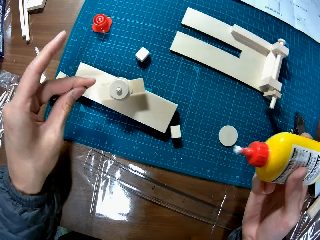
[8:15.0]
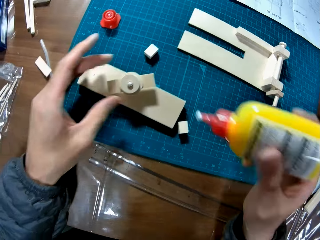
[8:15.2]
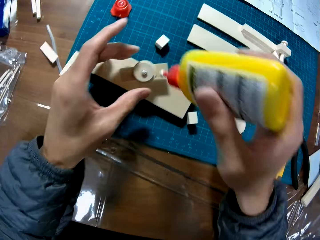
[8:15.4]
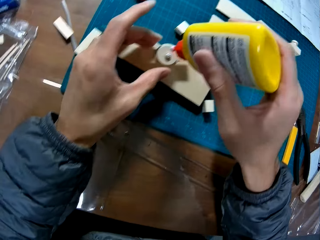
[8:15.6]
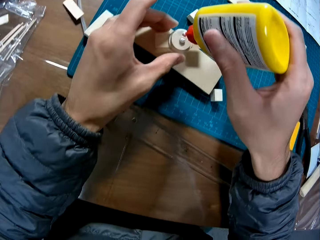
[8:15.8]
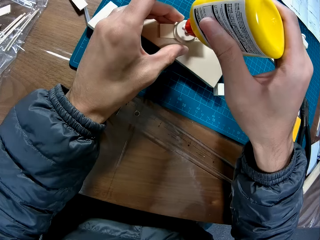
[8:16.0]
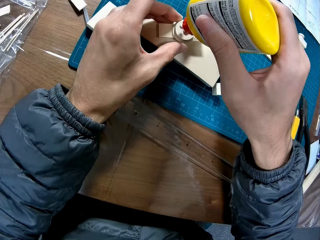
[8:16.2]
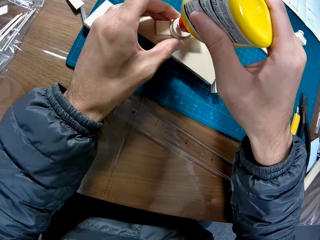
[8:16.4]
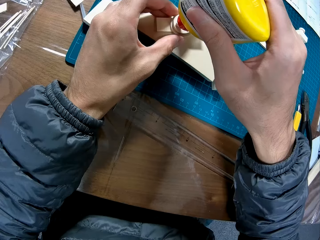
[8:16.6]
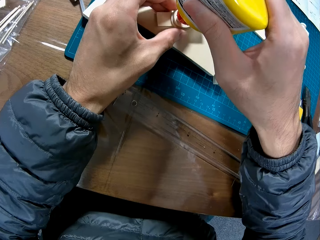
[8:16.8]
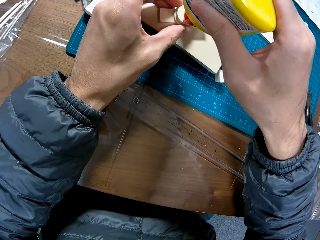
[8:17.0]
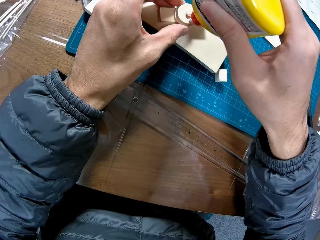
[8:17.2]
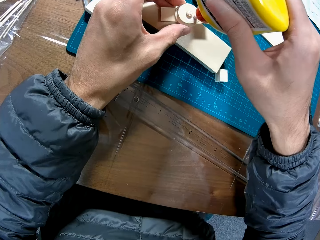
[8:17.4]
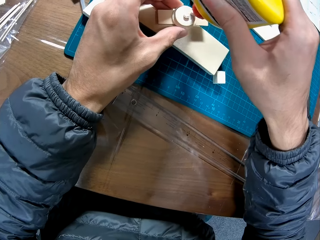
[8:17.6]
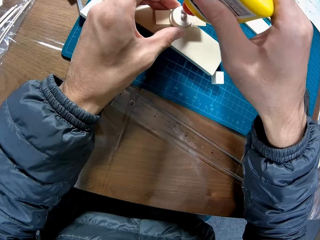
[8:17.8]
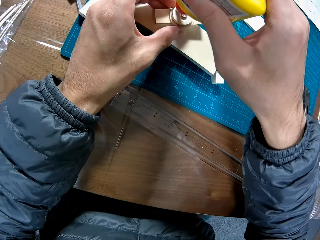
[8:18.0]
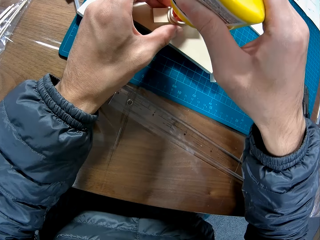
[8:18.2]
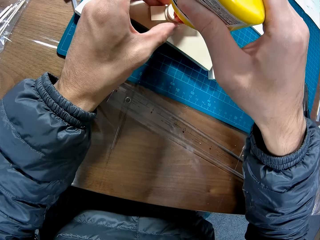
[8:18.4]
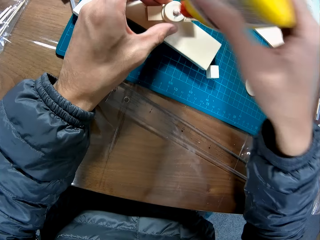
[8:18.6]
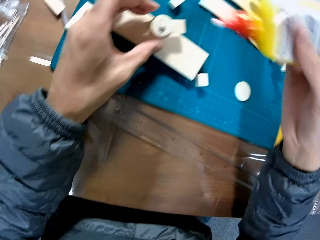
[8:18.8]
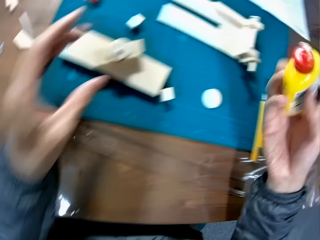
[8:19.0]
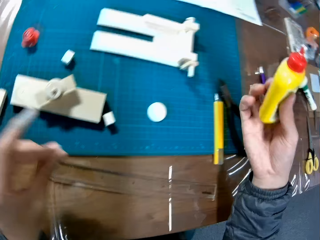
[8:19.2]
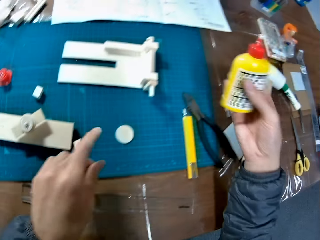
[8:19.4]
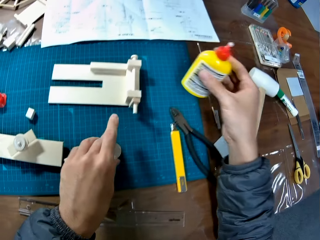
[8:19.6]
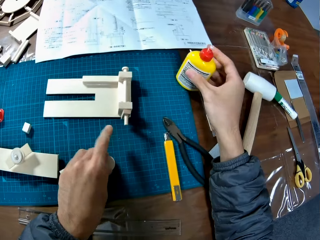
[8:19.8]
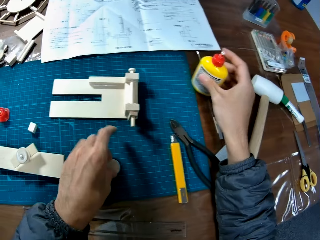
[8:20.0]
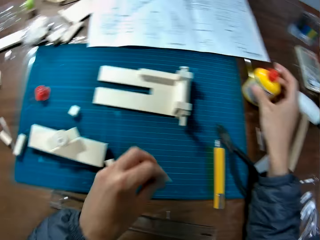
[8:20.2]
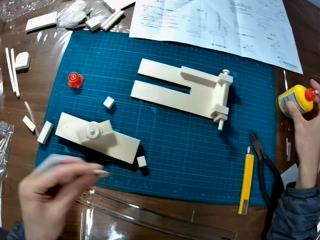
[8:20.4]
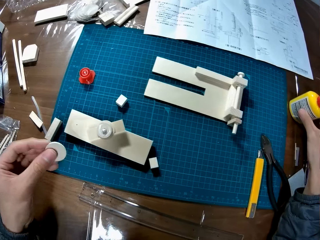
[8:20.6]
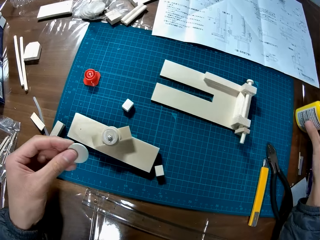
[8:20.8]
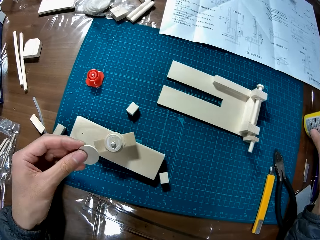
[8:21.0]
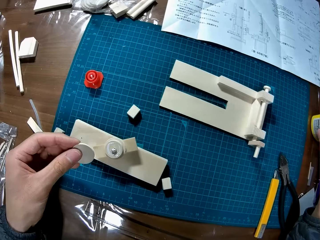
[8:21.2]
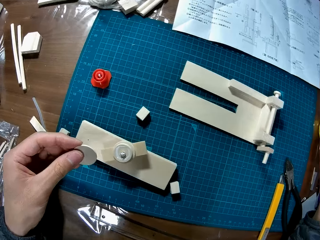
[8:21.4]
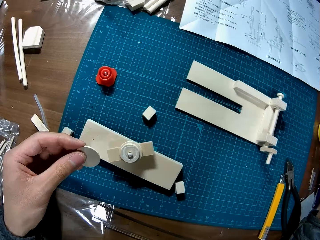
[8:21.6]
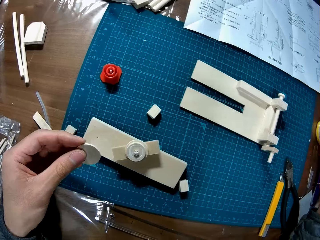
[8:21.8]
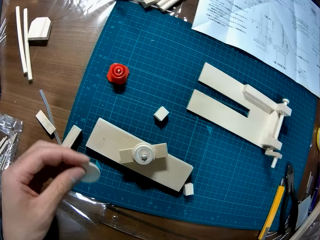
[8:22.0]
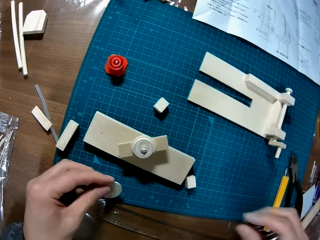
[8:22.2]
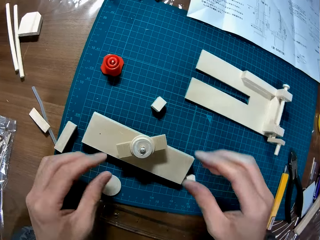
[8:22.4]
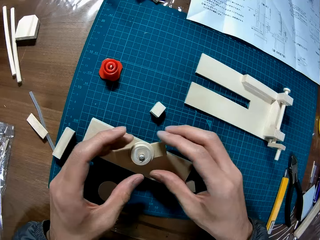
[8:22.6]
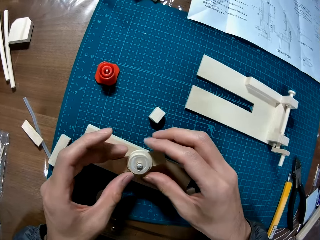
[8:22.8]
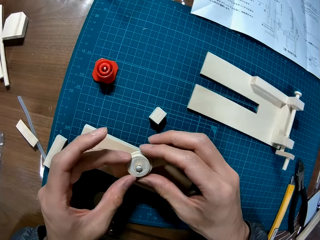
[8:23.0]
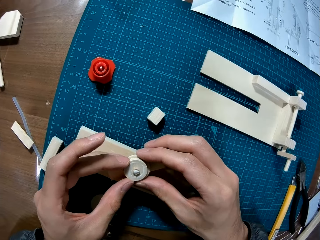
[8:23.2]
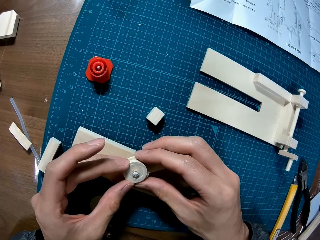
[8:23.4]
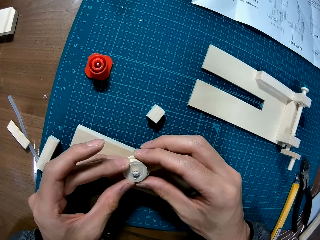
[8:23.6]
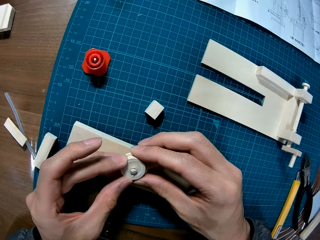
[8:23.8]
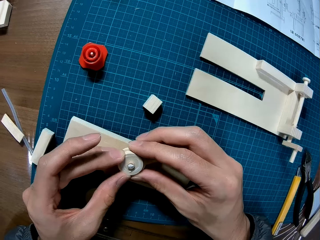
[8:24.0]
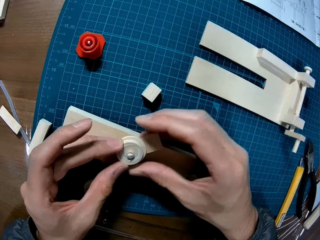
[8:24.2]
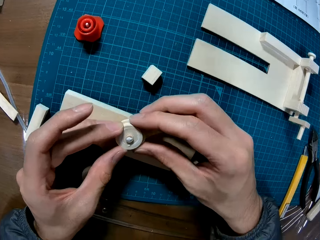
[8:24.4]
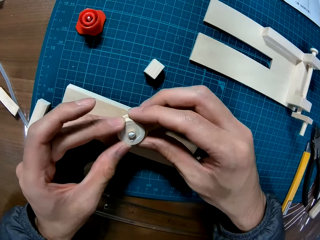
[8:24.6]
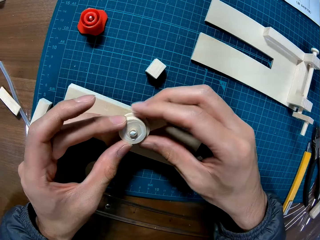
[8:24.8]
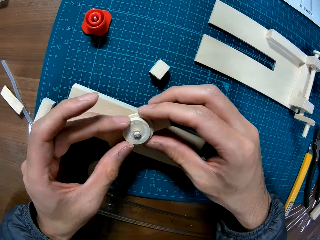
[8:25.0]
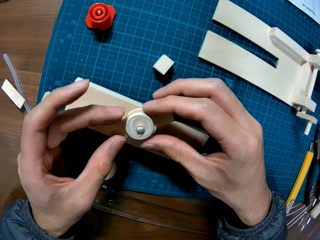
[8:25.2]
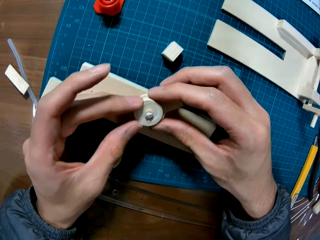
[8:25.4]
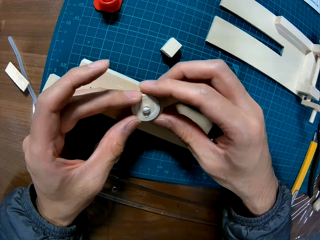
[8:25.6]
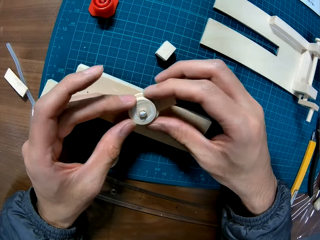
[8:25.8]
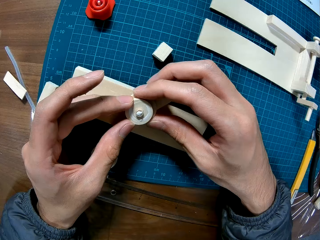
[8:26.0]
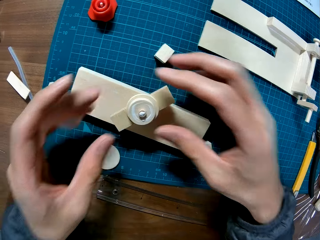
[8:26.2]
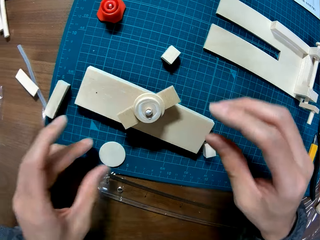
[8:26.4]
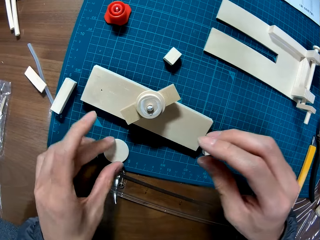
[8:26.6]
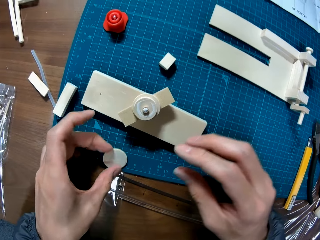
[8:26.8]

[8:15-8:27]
The camera wearer applies glue to the piece of wood on the craft on the cutting mat on the table. He holds the super glue. He drops the glue container in his right hand on the table. He picks up a piece of wood or piece of model on the cutting mat on the table with his left hand. He holds the piece of model. He puts the piece of model on the cutting mat. He holds the model. He adjusts the craft with both hands. He fixes the model.

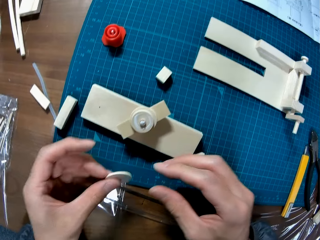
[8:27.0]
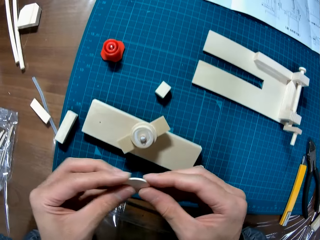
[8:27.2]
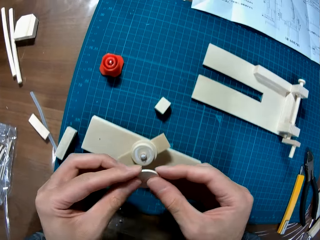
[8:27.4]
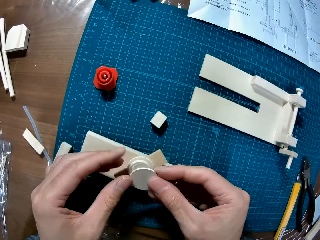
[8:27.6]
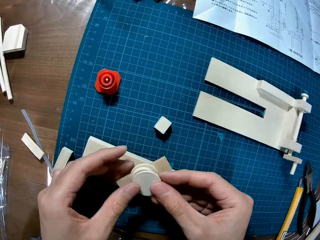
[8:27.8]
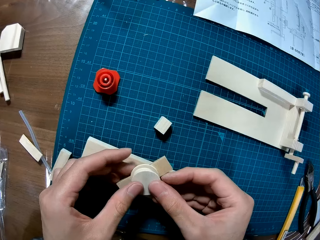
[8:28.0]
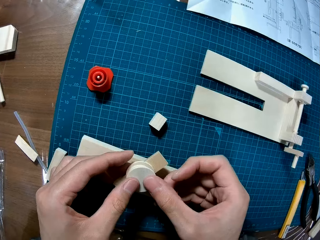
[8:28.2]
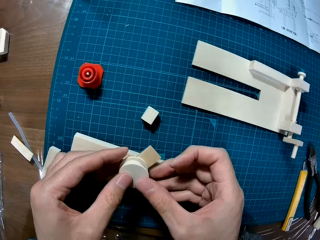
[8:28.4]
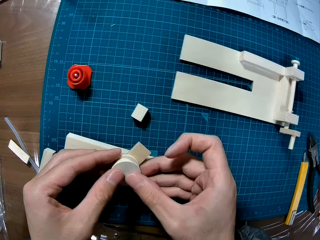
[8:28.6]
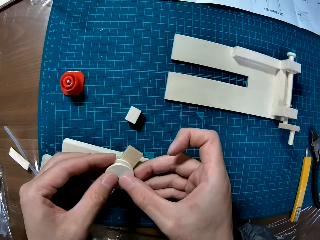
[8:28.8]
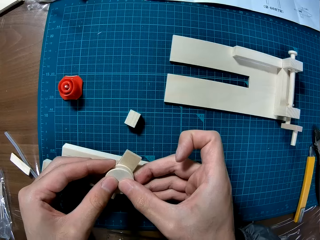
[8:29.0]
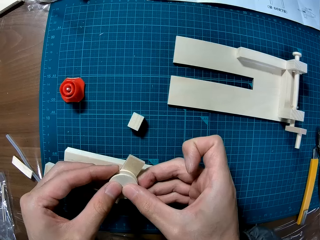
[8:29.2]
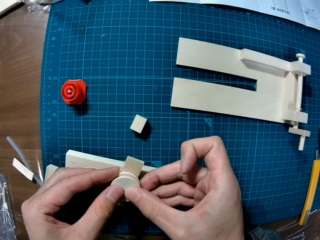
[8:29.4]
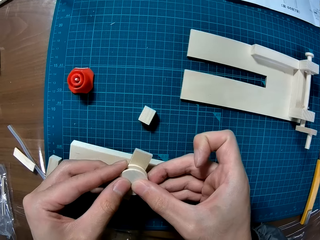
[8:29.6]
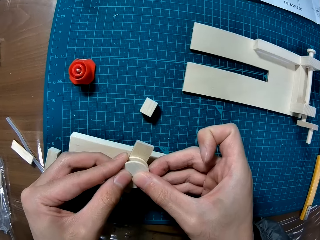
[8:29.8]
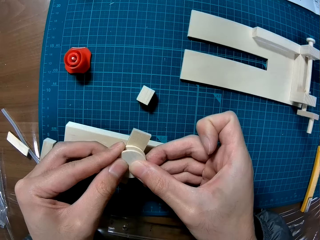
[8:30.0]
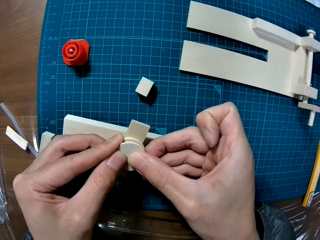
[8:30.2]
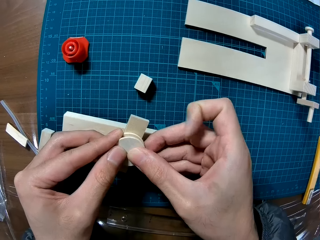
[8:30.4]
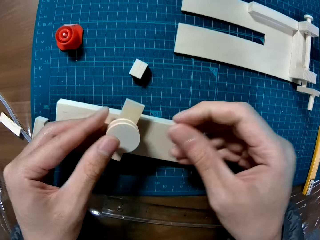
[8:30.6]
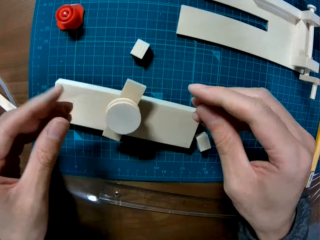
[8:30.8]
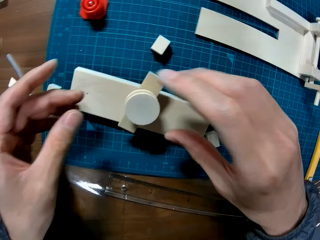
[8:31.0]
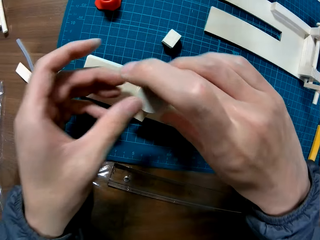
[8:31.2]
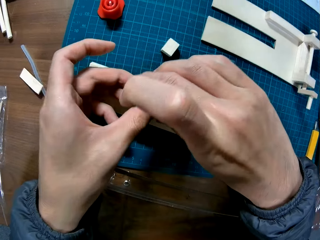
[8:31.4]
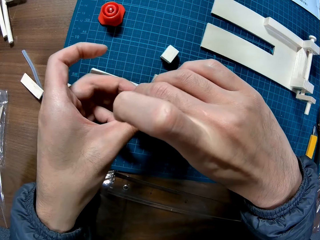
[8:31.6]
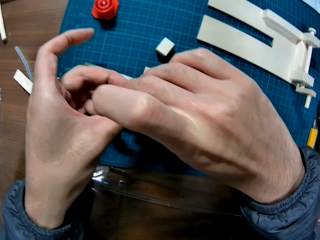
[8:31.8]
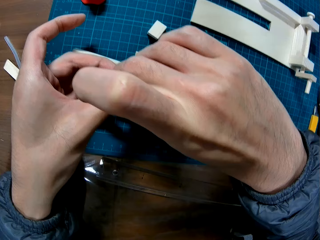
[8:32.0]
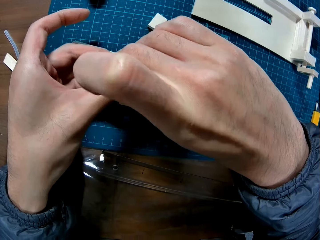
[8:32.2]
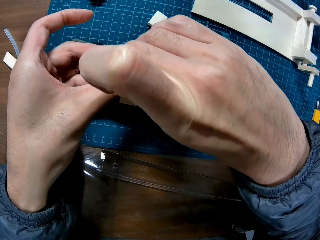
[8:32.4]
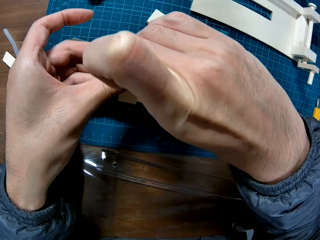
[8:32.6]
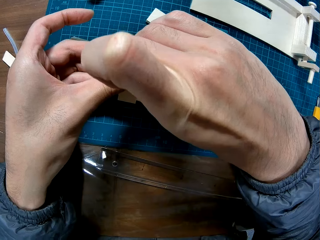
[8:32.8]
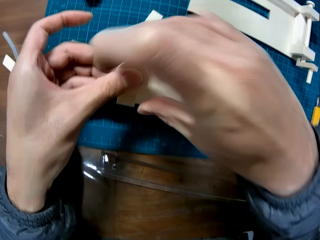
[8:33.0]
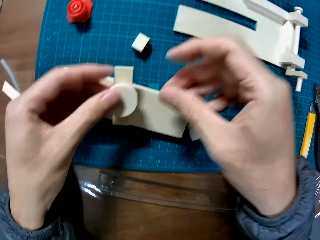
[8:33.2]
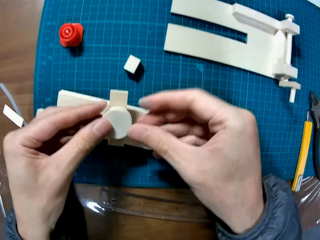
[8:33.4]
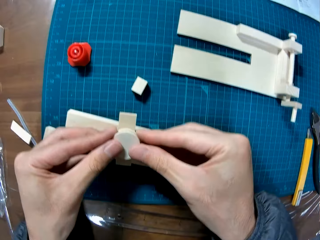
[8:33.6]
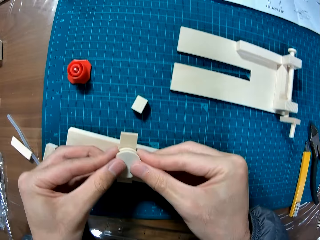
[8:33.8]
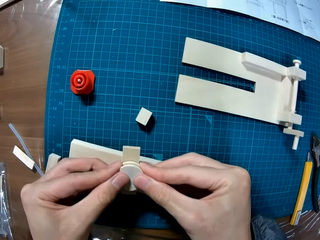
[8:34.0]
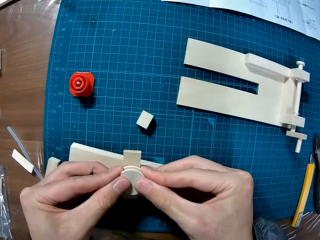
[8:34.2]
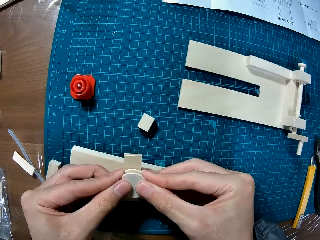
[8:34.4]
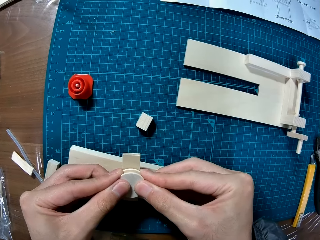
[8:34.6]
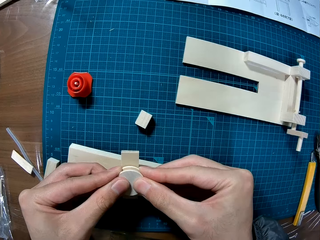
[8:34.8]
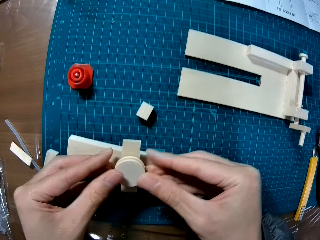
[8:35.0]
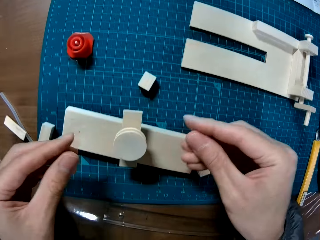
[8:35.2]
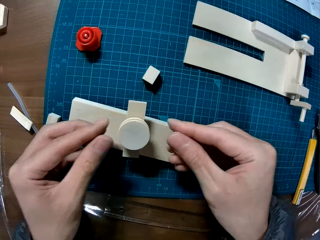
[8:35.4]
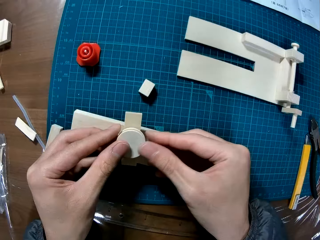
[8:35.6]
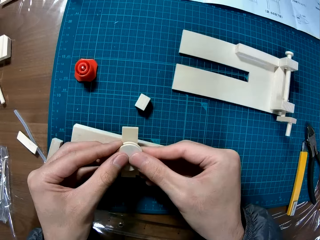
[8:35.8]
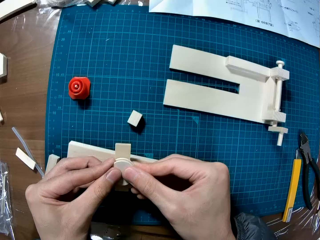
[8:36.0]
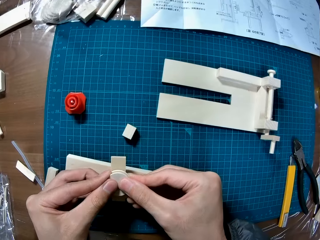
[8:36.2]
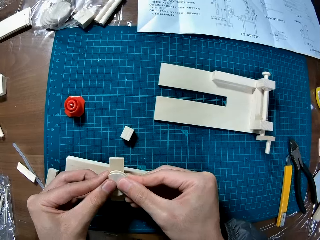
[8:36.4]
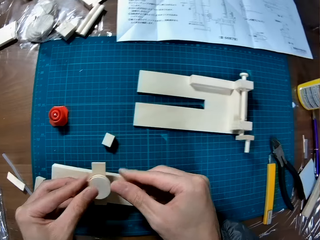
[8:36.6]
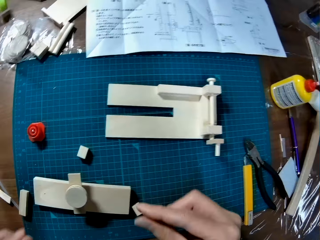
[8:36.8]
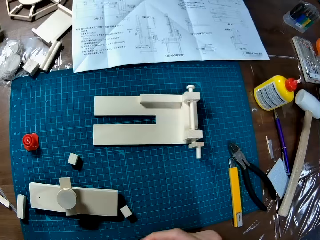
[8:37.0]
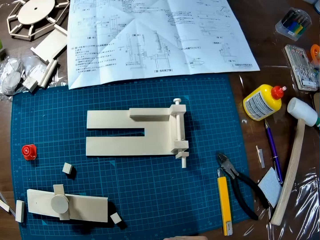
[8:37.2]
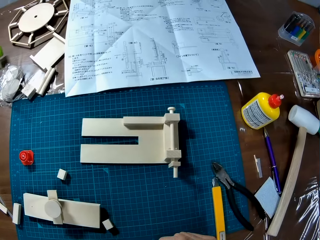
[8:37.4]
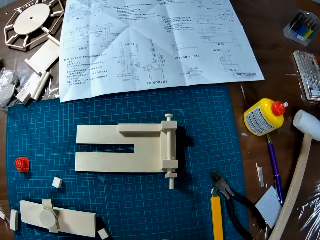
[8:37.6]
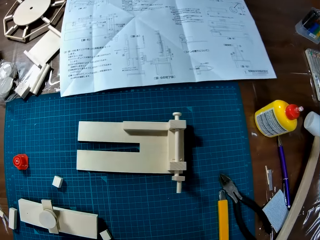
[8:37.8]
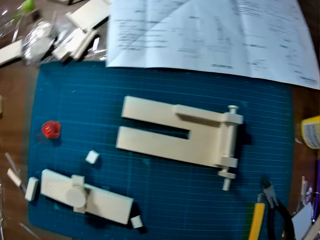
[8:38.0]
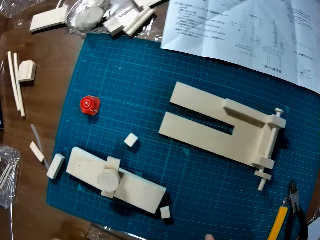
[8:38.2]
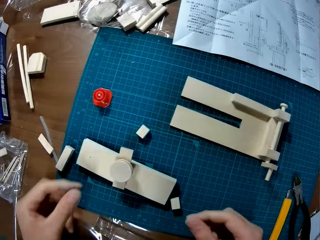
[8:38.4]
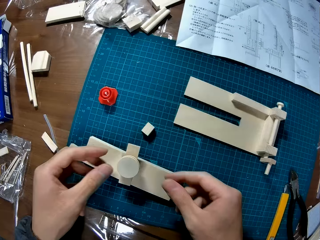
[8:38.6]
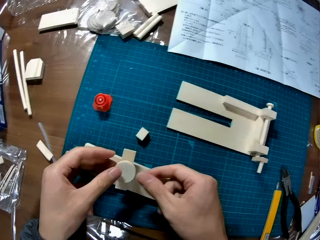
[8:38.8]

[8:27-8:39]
The camera wearer picks the piece of model. They hold the piece of model. They fix the piece of model on the model. They look at the model.
